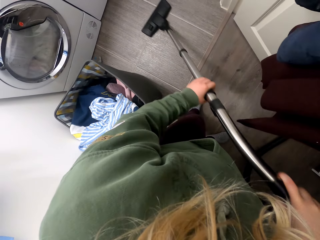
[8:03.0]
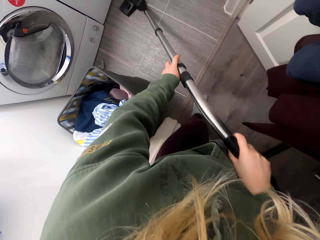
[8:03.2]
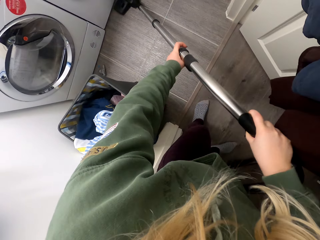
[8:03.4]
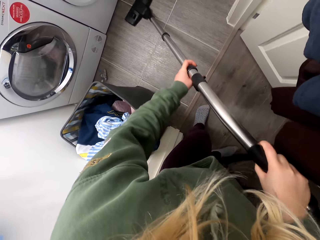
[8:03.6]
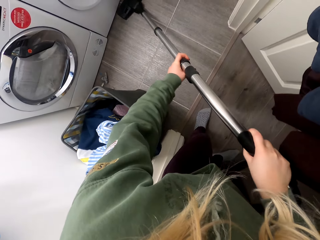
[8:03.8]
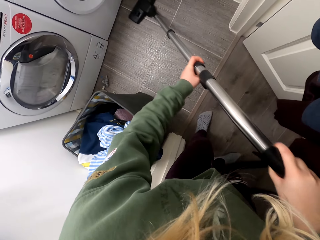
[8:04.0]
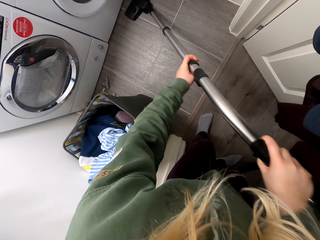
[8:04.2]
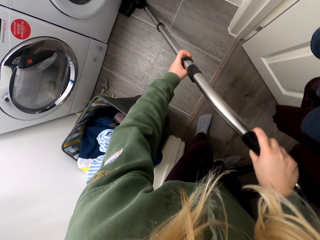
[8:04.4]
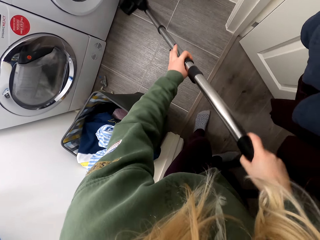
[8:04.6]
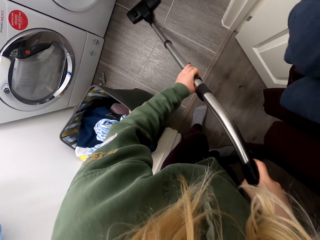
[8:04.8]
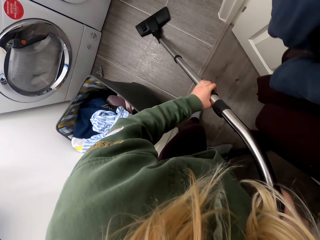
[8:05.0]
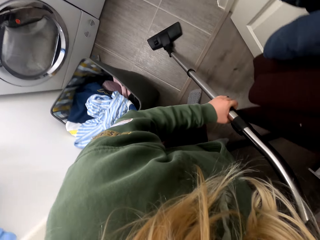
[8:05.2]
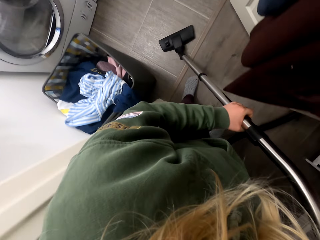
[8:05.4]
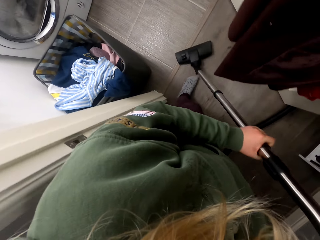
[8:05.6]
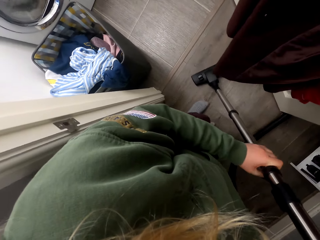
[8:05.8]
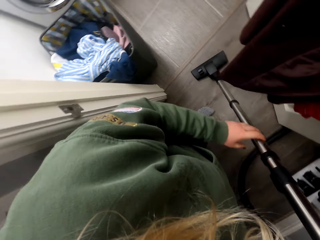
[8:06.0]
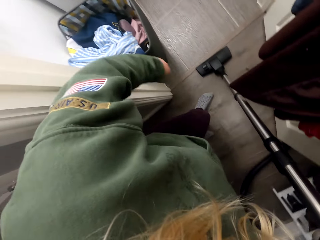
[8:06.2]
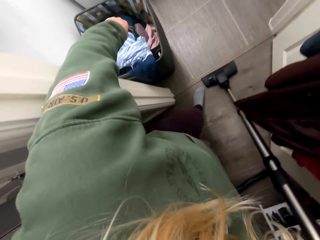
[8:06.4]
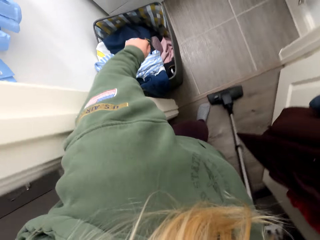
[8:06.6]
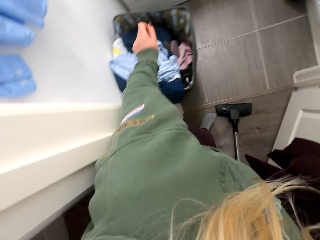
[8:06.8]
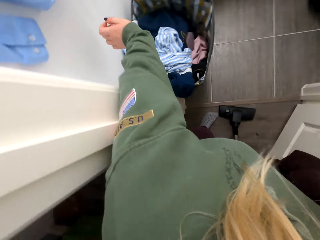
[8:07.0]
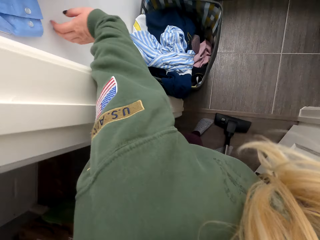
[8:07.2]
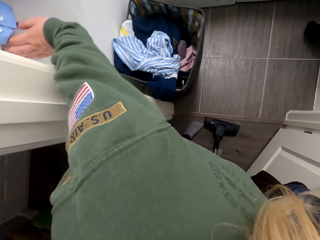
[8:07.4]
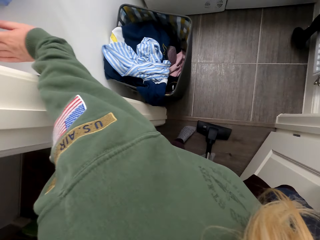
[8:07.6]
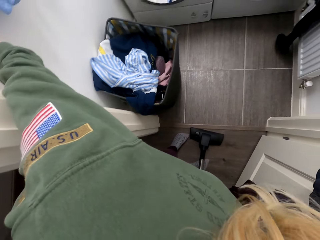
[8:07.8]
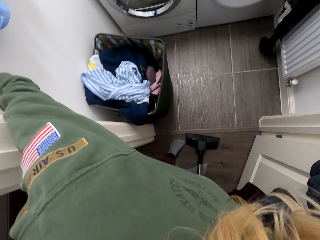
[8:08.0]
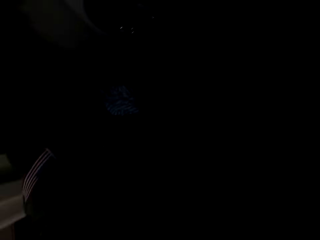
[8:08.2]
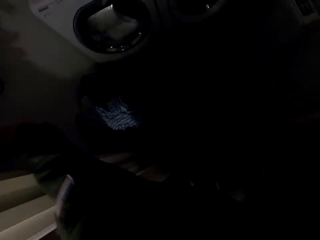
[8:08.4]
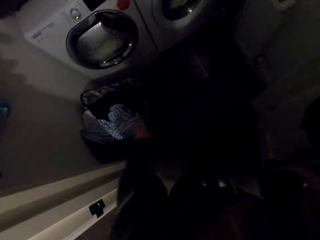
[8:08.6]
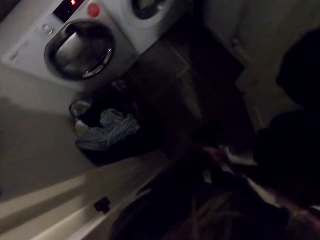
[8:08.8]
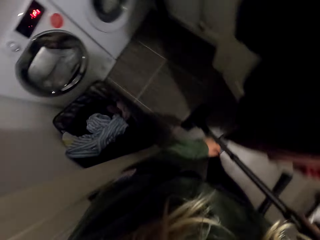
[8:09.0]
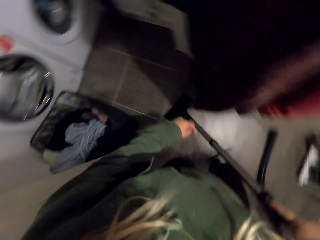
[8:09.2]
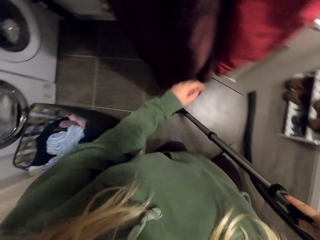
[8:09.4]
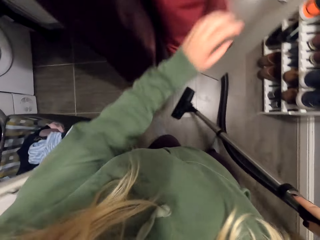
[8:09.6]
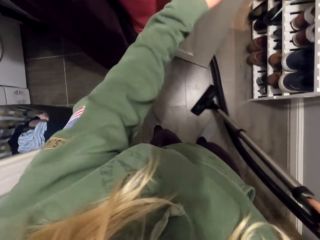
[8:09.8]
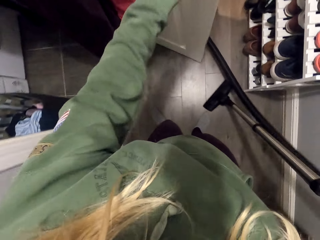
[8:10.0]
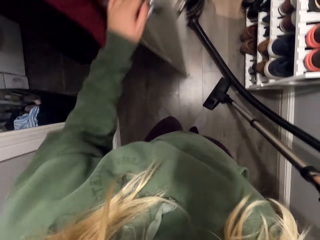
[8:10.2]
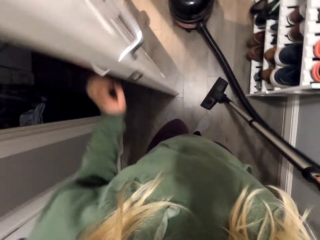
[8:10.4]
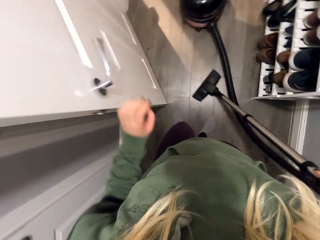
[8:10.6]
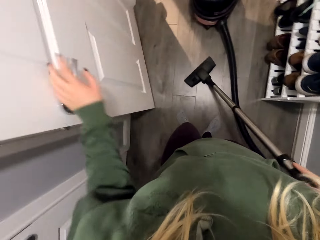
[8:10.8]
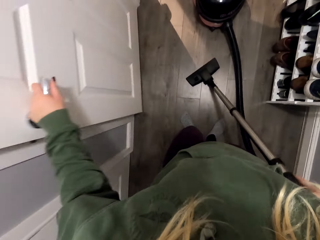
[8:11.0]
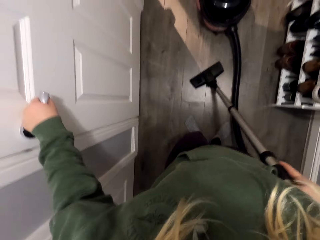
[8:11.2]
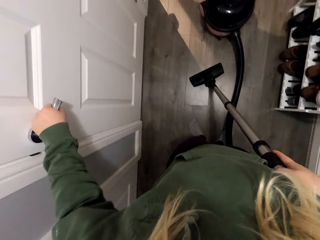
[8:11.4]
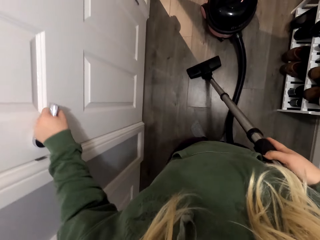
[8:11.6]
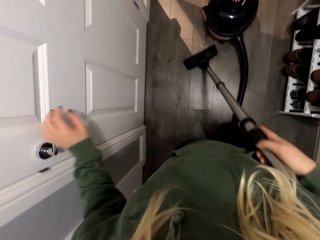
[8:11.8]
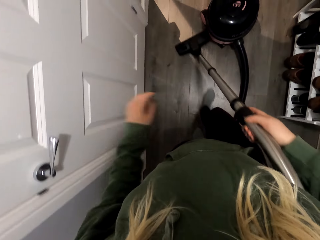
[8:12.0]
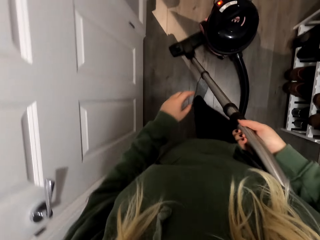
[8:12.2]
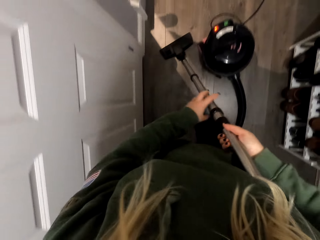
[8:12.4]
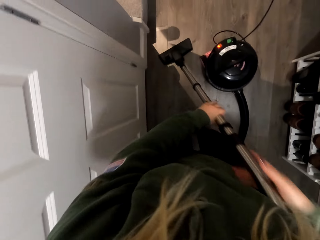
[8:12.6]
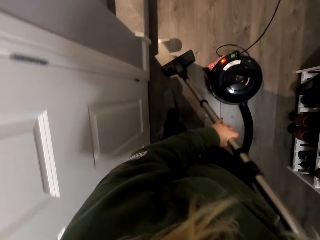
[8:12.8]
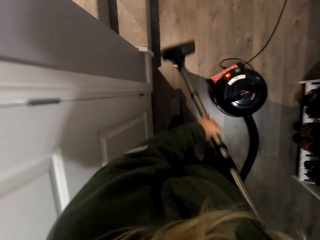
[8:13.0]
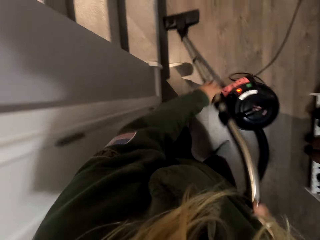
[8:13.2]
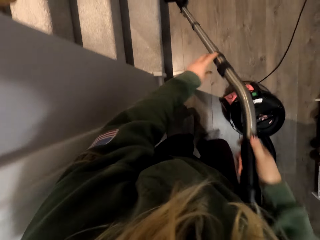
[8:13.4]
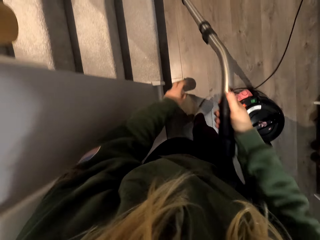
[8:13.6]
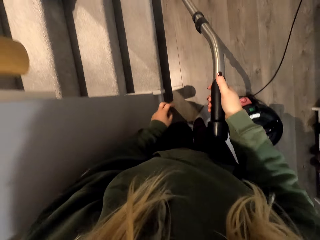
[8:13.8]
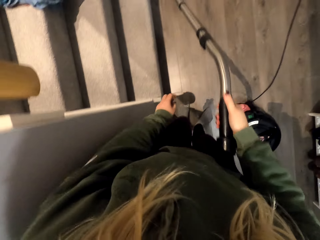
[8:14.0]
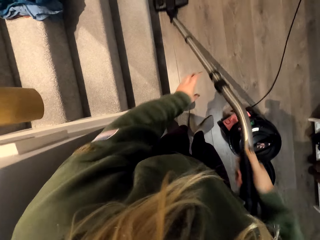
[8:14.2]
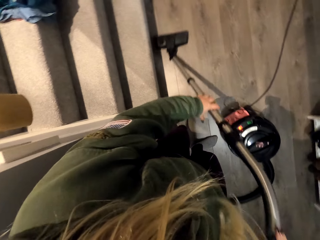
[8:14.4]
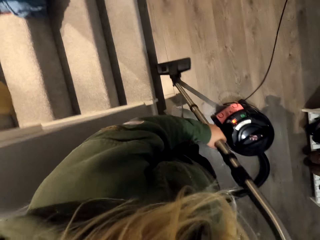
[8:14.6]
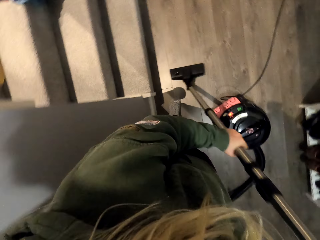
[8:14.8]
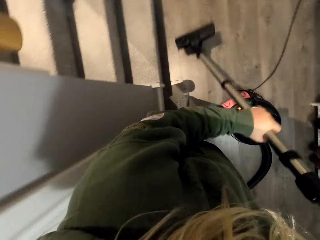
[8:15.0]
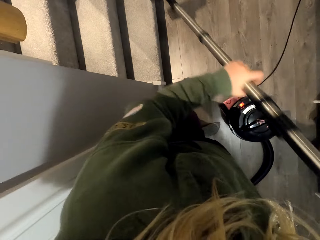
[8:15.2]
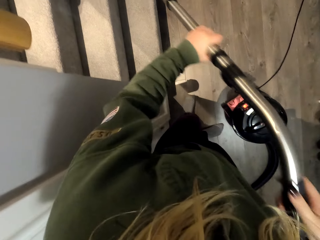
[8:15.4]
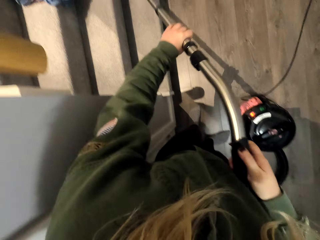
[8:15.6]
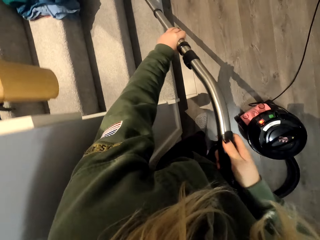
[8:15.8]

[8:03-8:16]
The camera wearer switches off the light. They close the door. They clean the toilet with the vacuum cleaner.

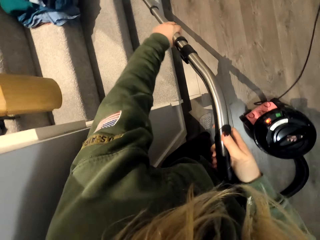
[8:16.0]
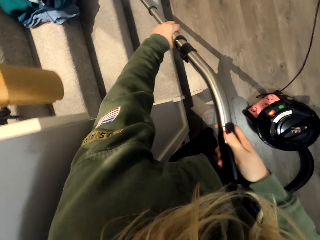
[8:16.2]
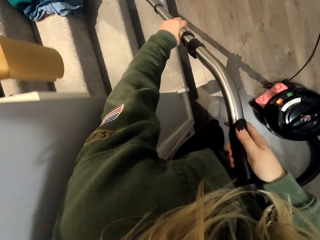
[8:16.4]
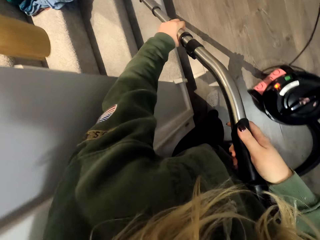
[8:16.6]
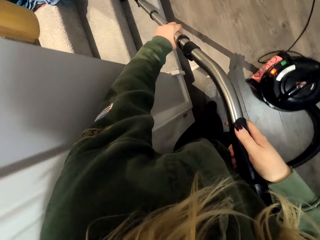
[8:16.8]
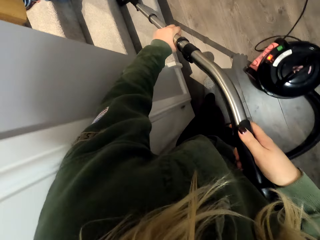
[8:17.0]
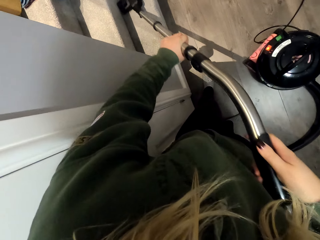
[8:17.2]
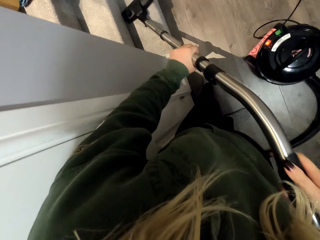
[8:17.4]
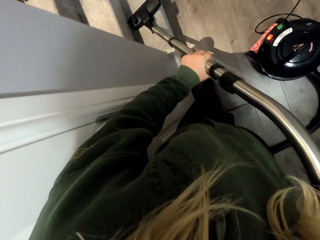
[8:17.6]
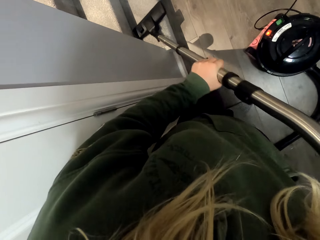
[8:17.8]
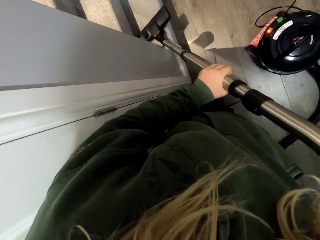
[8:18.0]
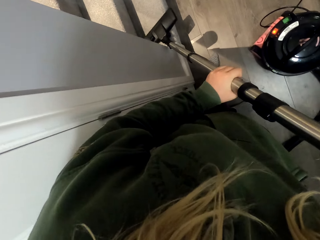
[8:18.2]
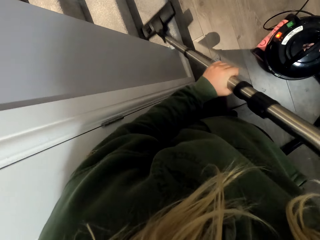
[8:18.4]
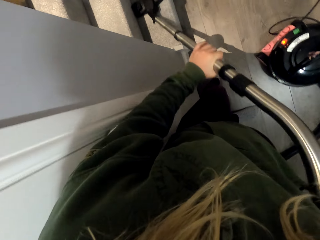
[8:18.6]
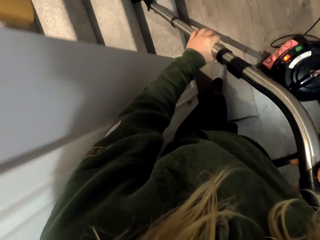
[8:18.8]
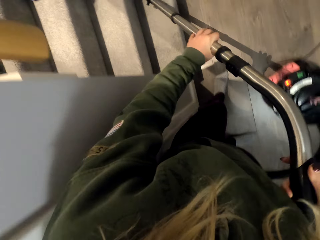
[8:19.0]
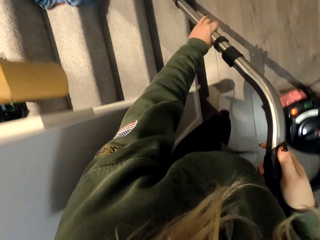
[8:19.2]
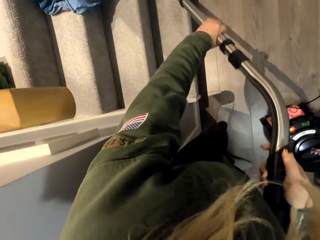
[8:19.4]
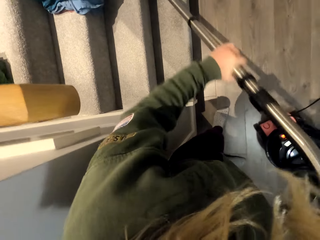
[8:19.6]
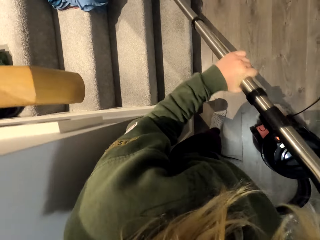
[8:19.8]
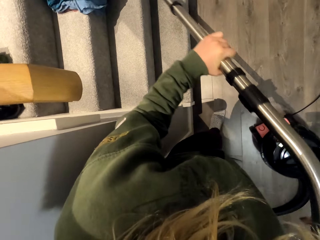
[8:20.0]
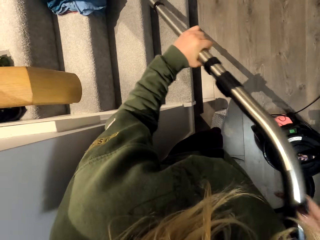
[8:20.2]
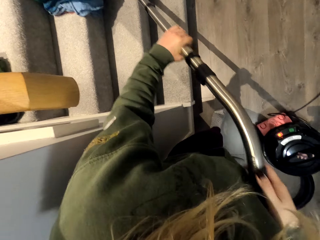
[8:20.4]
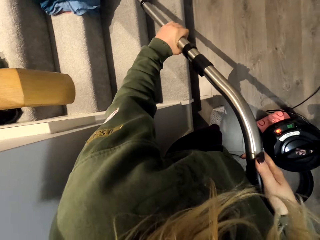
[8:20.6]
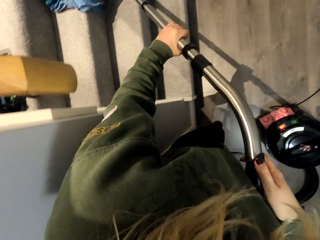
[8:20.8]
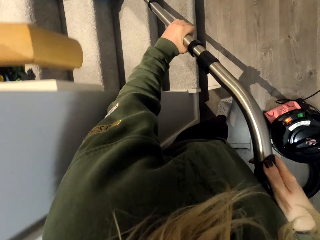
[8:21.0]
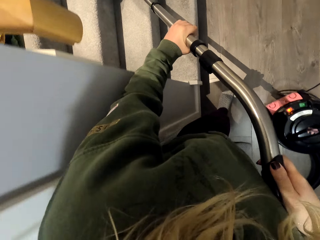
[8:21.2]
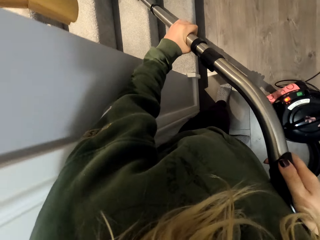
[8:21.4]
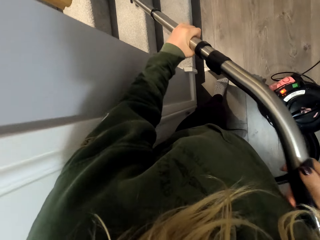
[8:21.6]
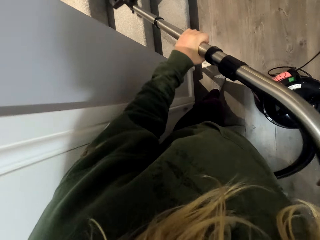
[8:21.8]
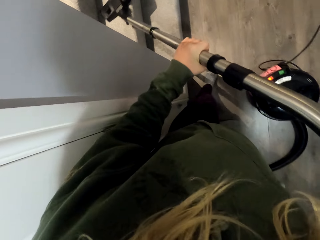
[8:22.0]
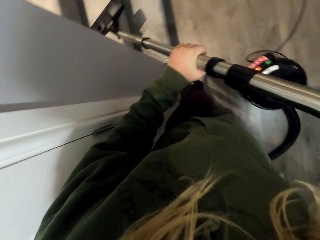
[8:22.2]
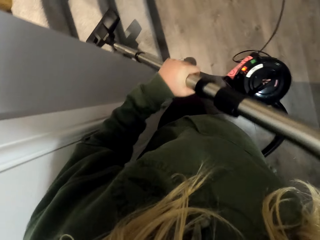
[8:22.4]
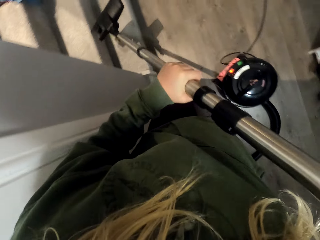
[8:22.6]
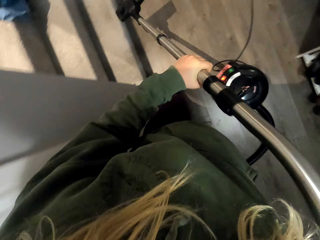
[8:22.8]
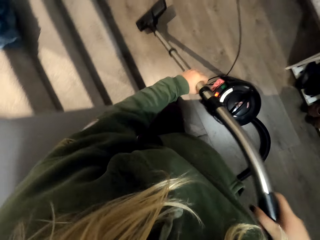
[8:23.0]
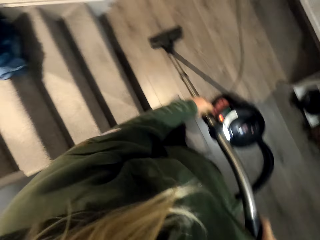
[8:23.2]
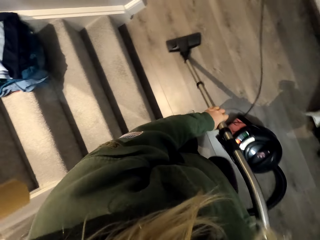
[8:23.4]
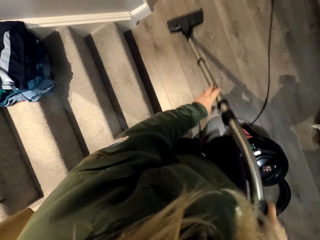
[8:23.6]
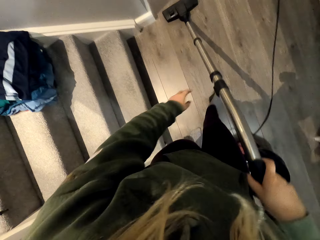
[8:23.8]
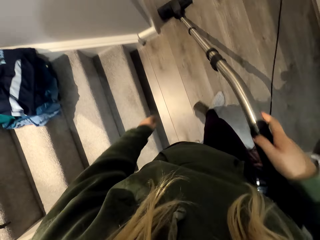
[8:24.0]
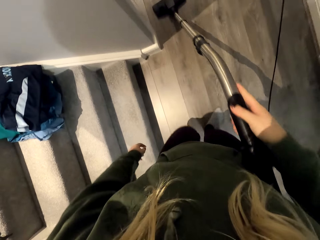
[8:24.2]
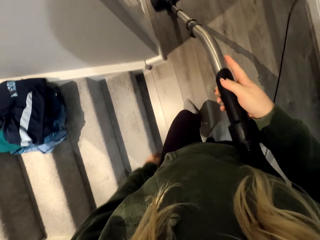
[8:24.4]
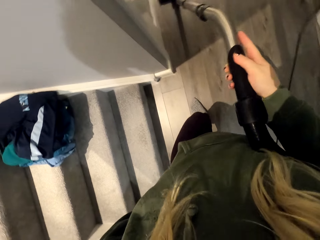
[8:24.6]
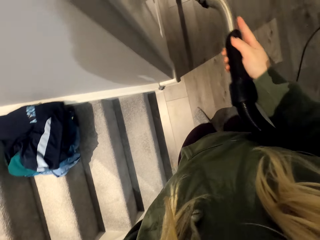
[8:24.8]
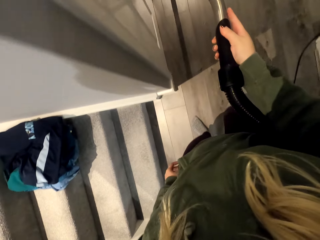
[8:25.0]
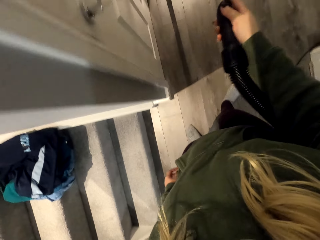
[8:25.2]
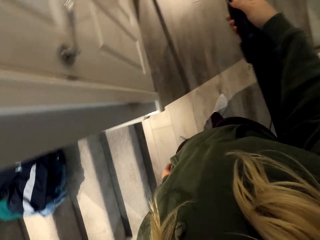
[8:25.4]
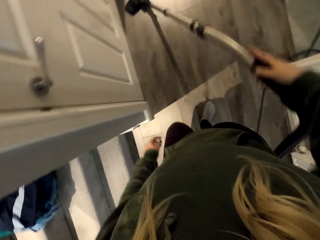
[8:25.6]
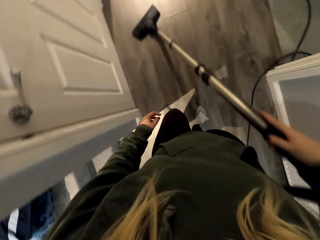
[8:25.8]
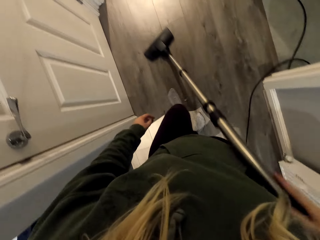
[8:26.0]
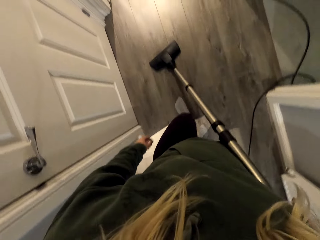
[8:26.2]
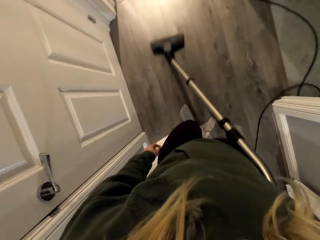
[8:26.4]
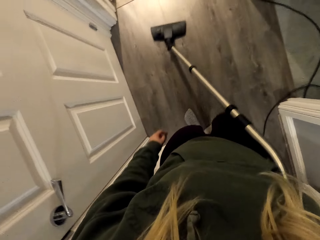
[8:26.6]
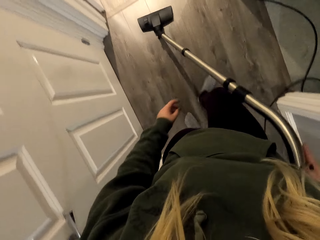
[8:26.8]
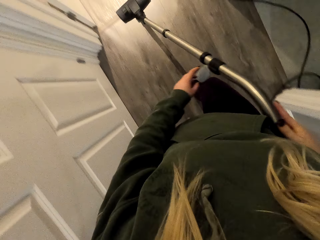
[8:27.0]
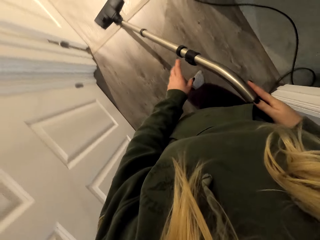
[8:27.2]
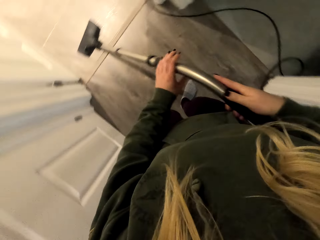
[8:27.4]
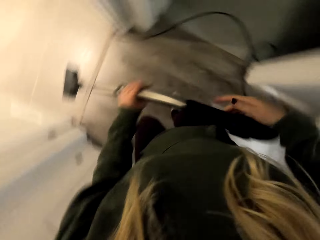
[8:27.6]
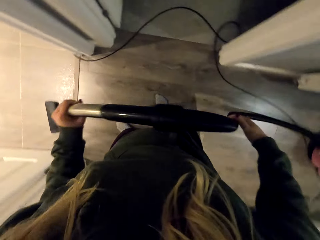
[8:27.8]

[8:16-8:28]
The camera wearer mops the floor. They clean the stairs with the vacuum cleaner. They clean the toilet with the vacuum cleaner.
